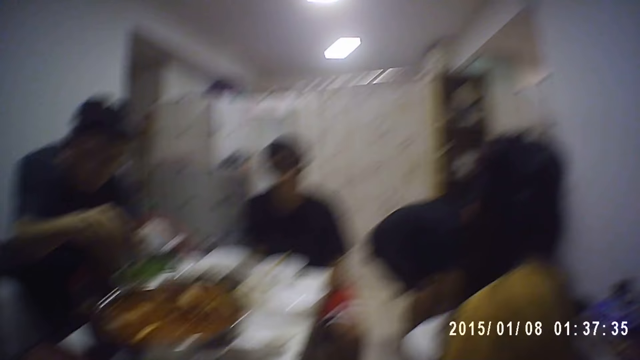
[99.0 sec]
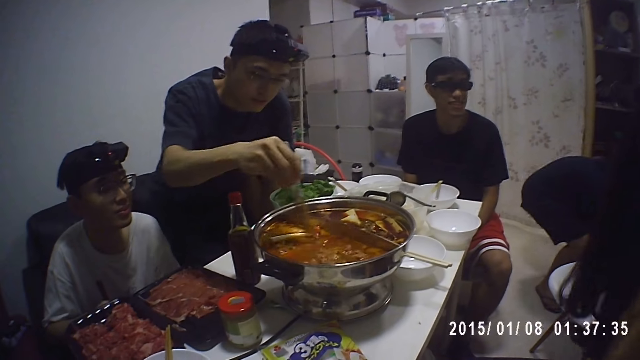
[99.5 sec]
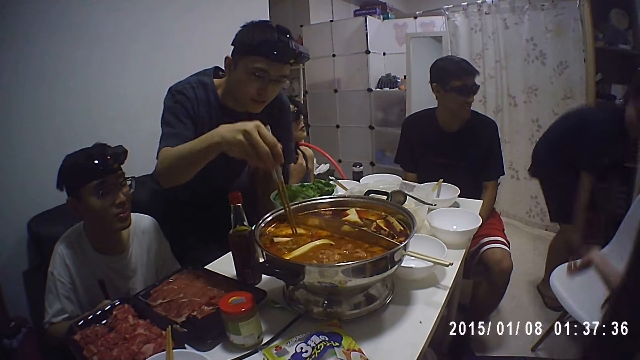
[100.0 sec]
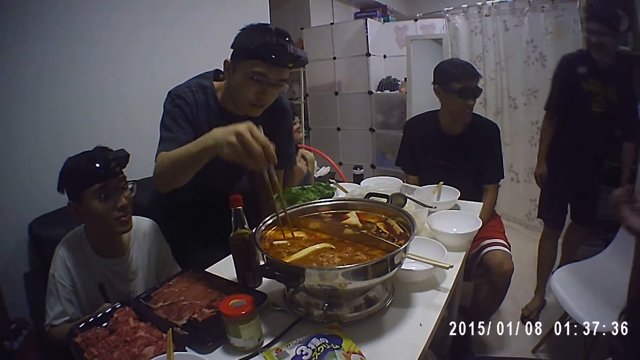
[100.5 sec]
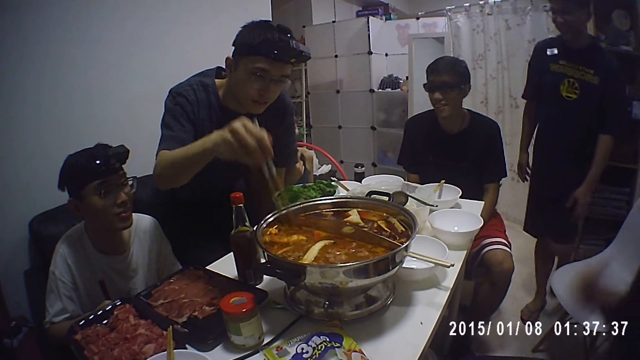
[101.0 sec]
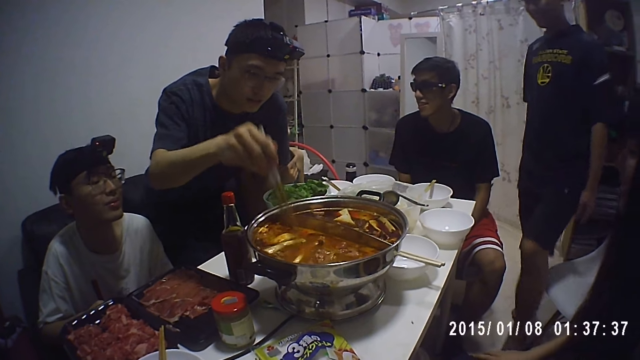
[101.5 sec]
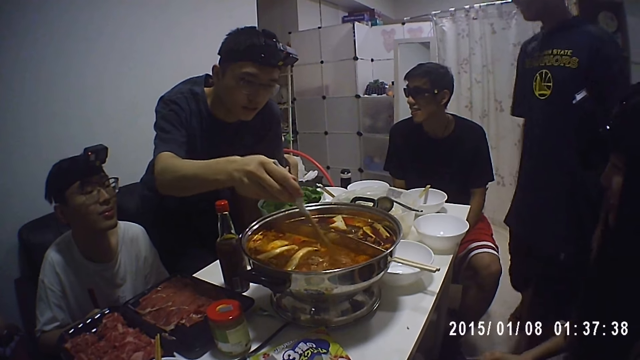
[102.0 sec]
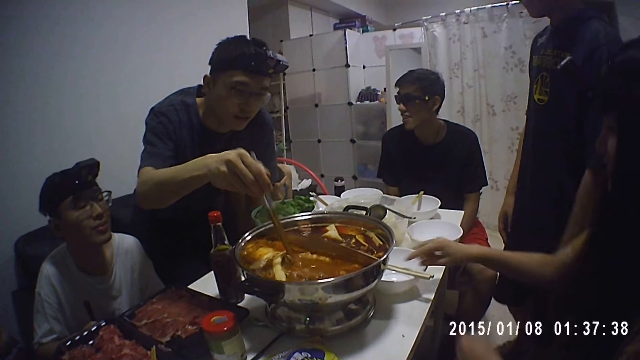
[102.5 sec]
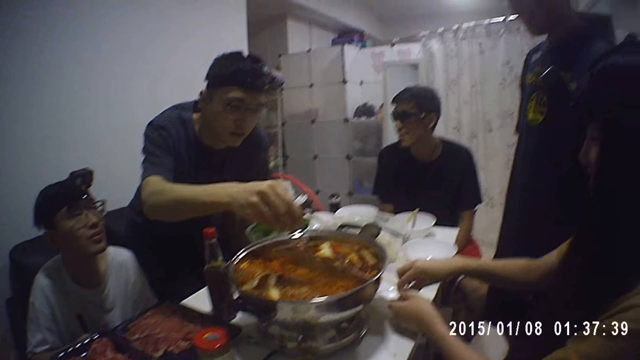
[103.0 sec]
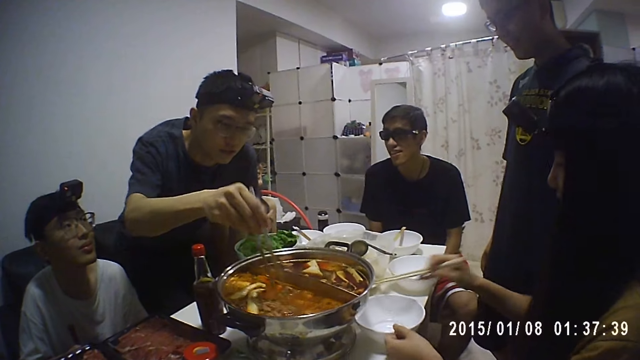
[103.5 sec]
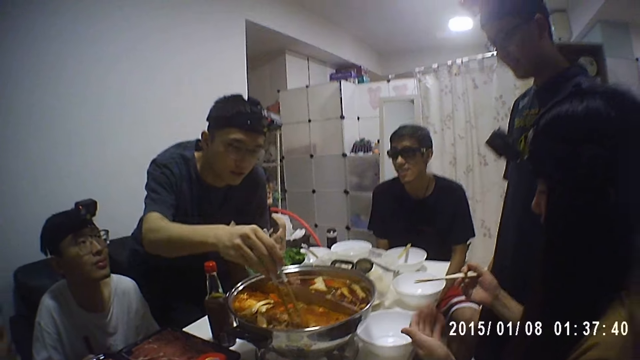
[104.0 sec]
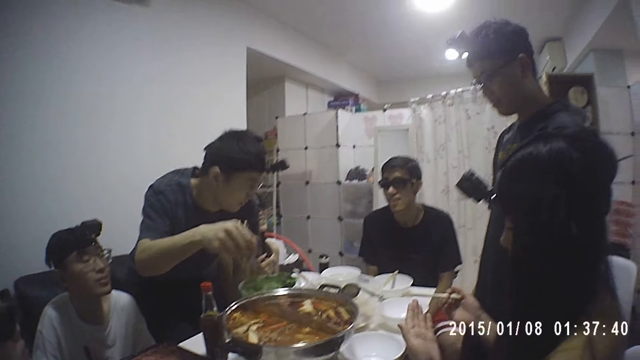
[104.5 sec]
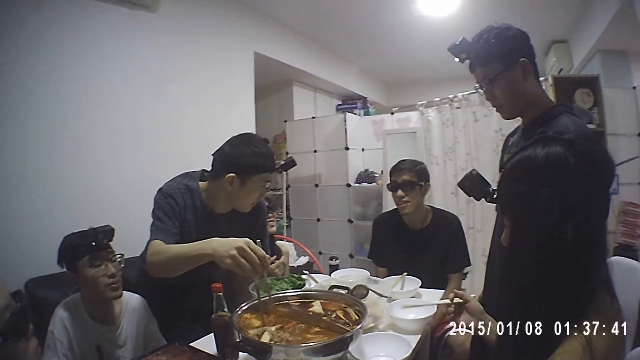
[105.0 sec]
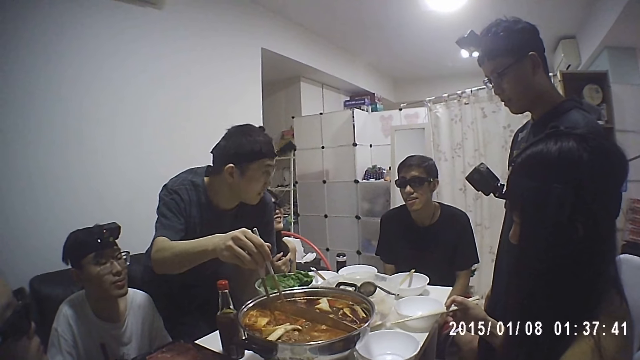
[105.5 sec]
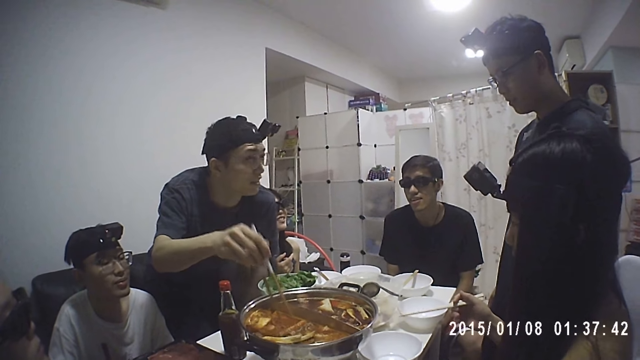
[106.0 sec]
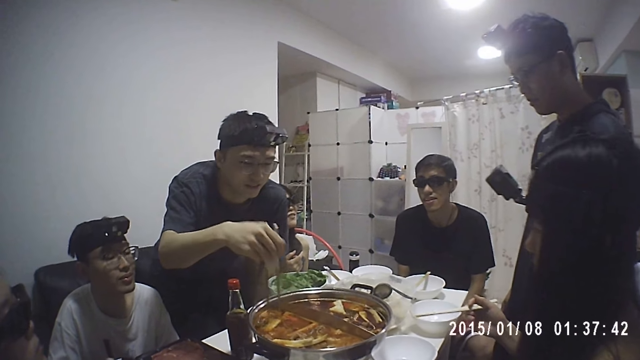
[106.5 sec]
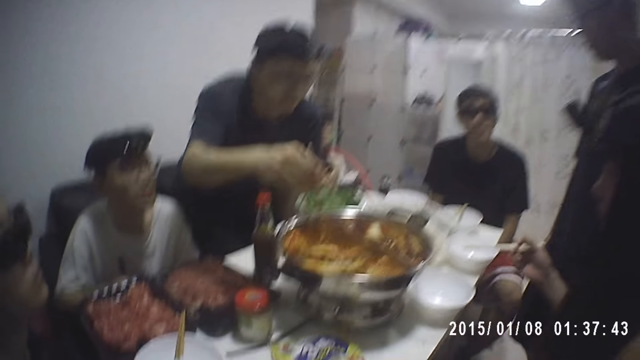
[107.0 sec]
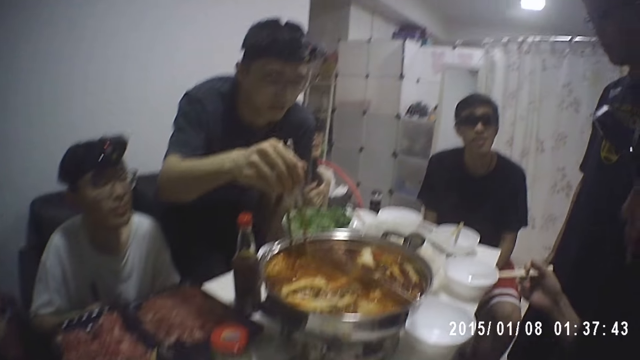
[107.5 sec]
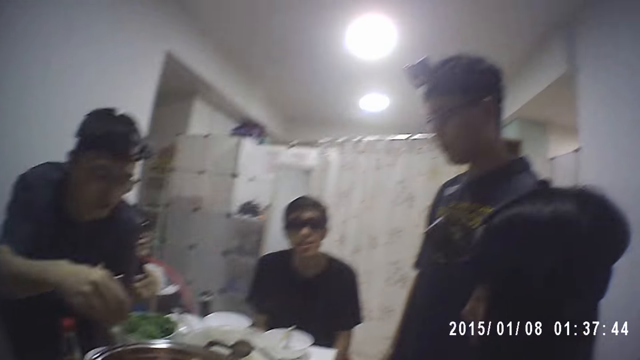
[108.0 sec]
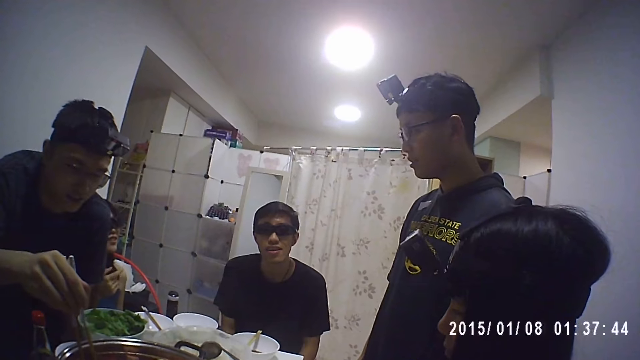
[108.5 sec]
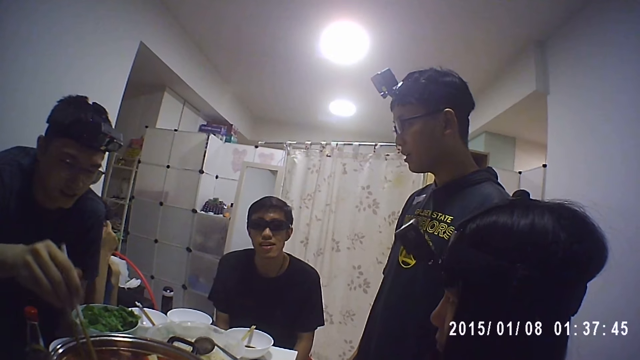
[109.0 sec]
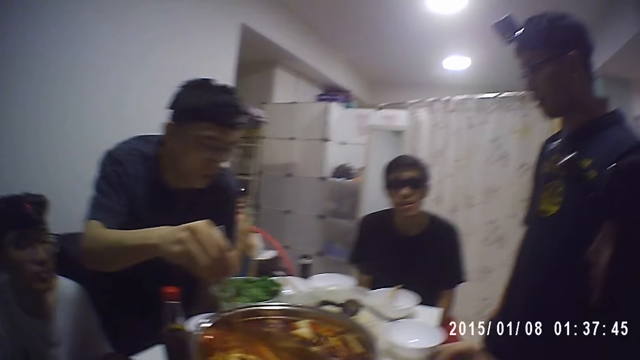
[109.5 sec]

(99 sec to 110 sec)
A man drops the chopping board with knife on the ground. A lady gesticulates with her right hand. Another lady picks up the chopsticks from the dishware.

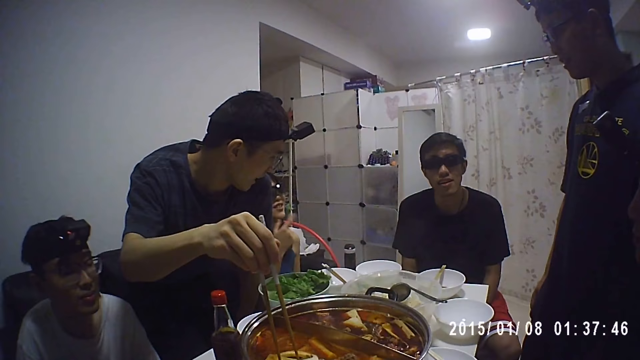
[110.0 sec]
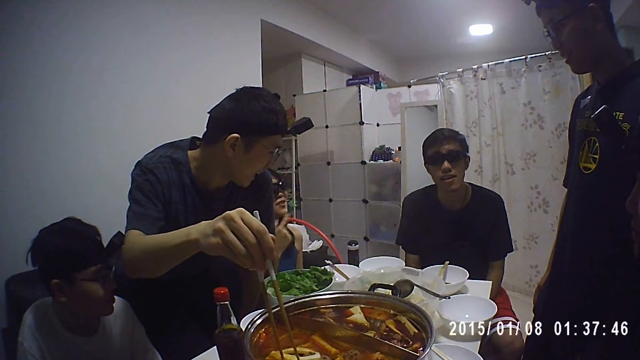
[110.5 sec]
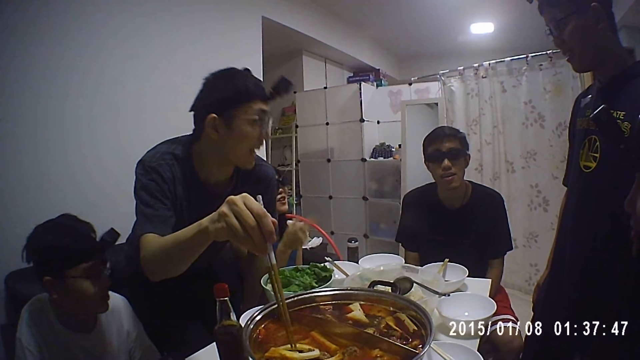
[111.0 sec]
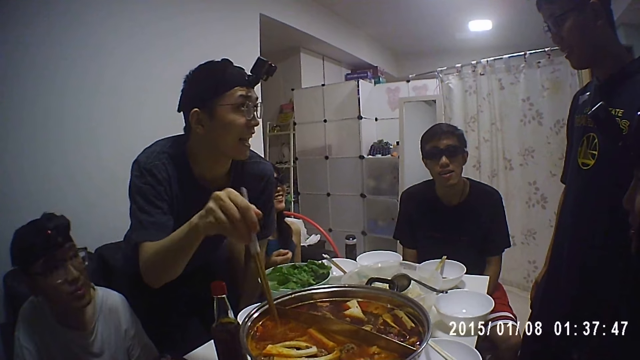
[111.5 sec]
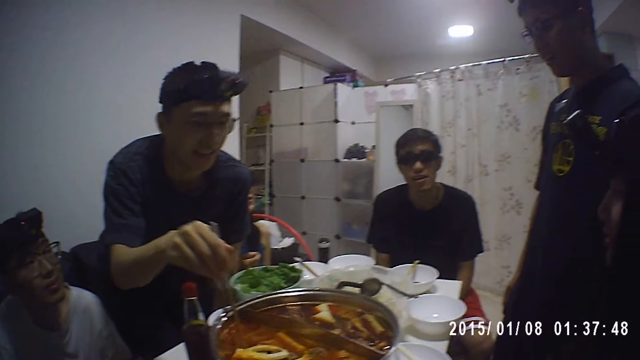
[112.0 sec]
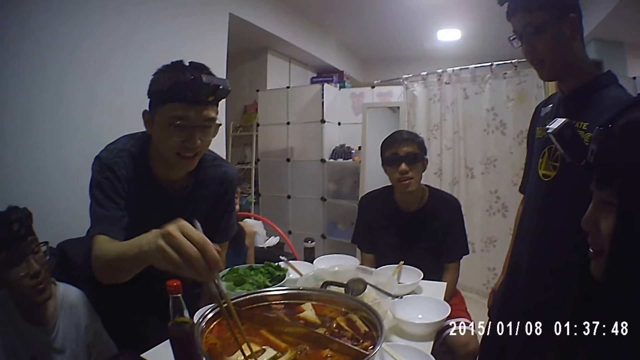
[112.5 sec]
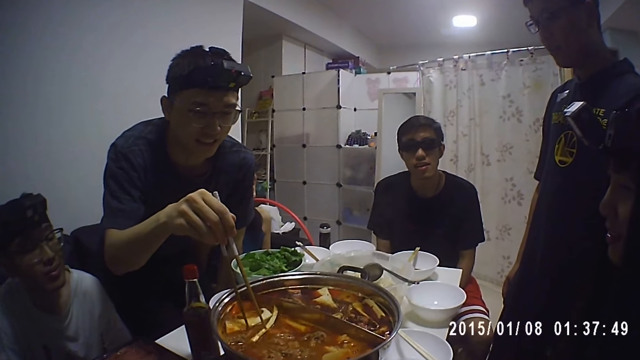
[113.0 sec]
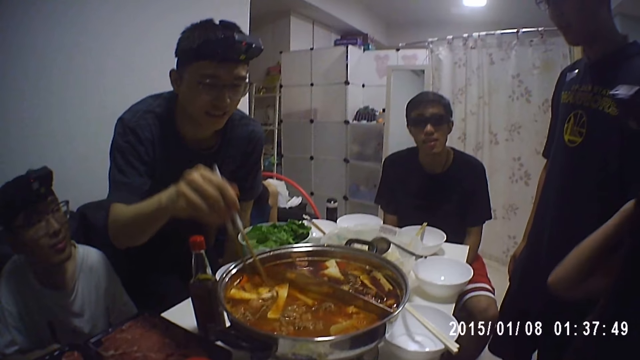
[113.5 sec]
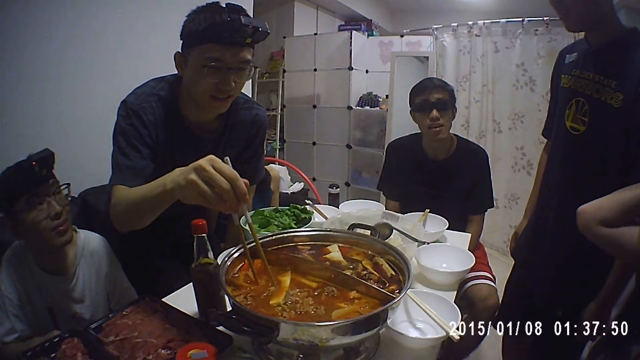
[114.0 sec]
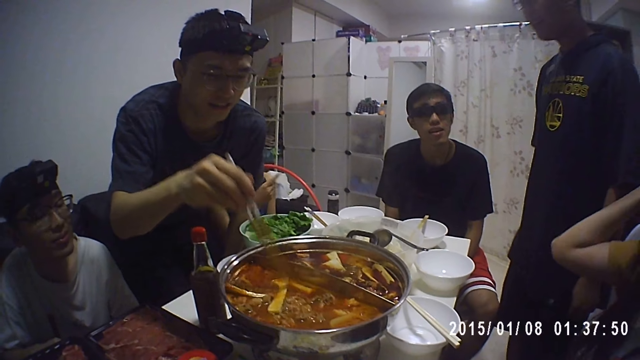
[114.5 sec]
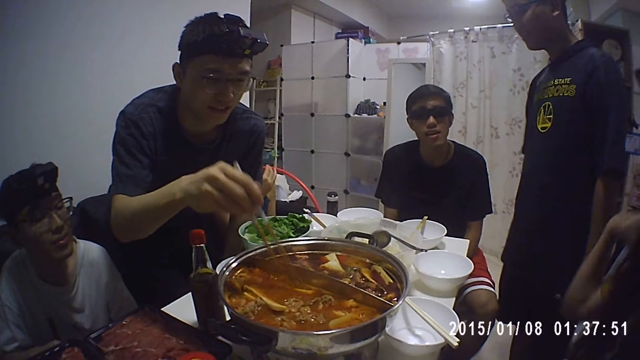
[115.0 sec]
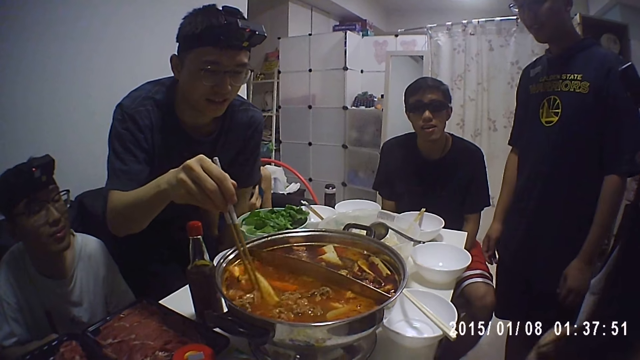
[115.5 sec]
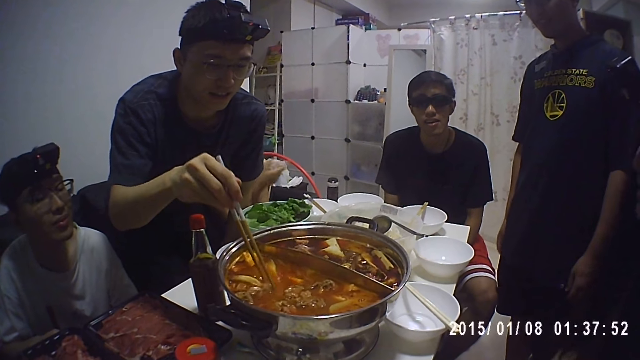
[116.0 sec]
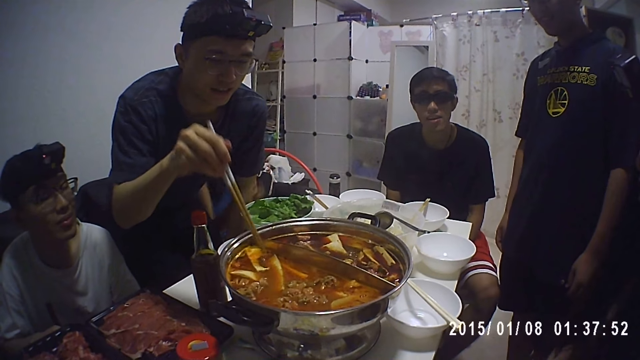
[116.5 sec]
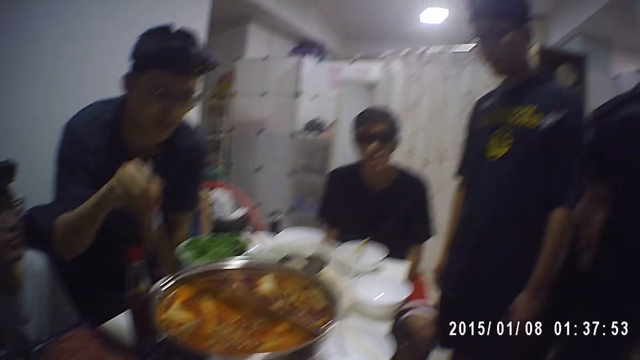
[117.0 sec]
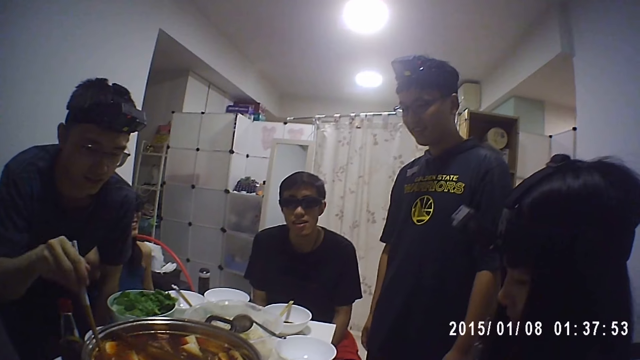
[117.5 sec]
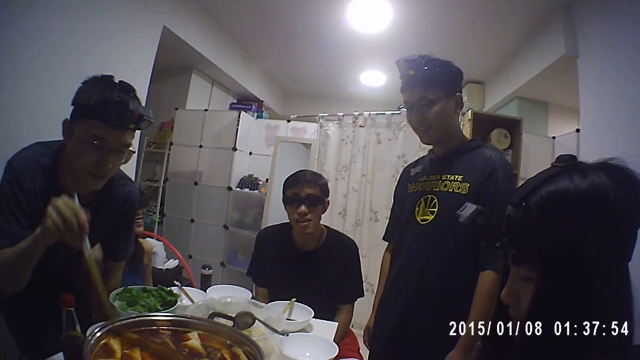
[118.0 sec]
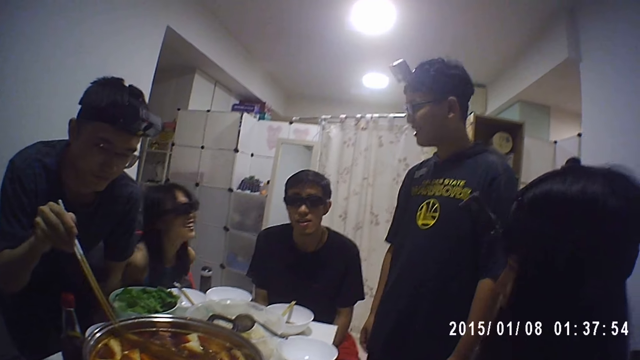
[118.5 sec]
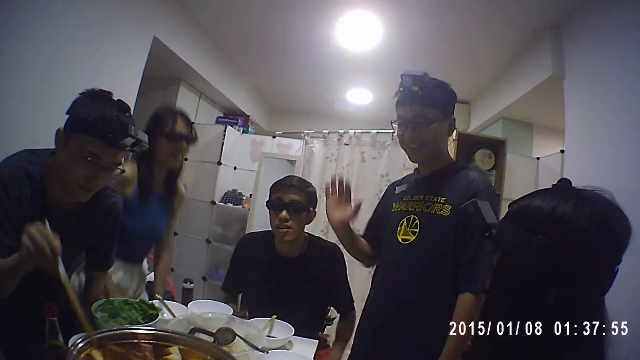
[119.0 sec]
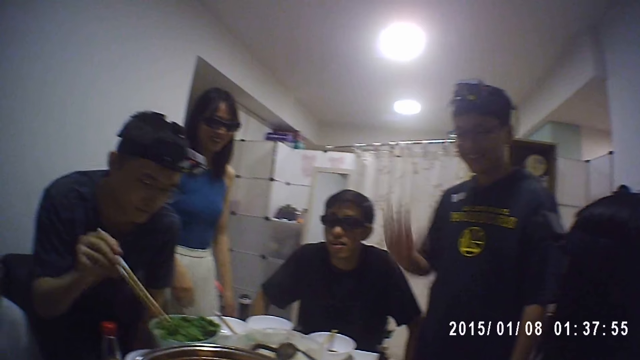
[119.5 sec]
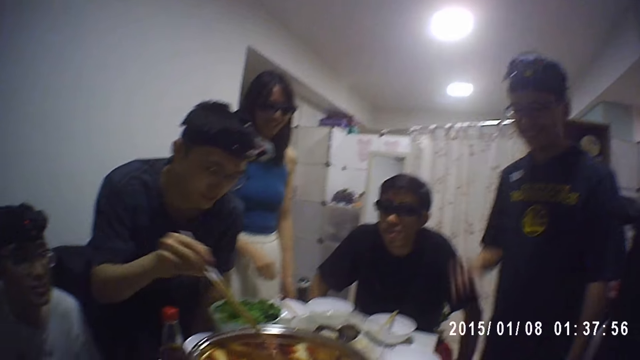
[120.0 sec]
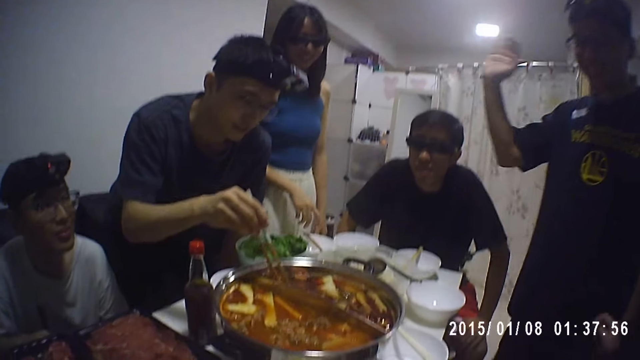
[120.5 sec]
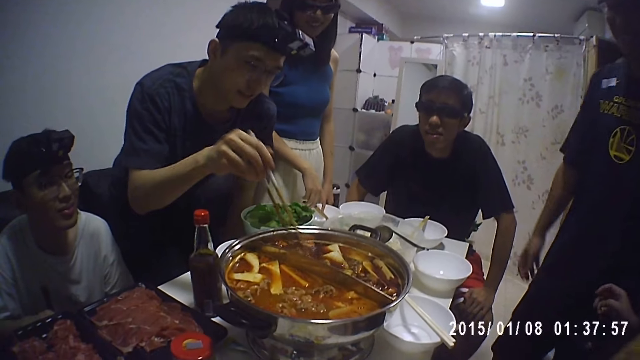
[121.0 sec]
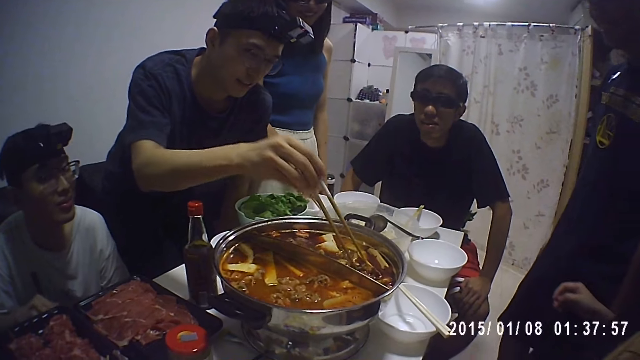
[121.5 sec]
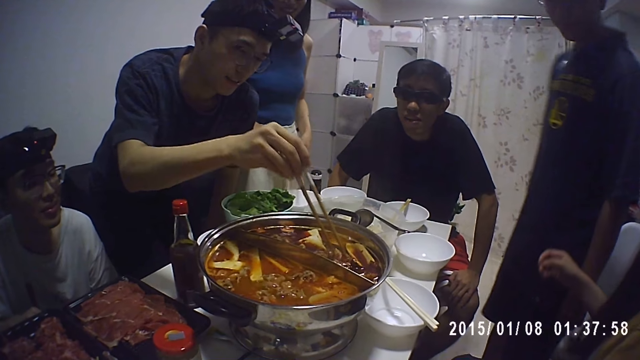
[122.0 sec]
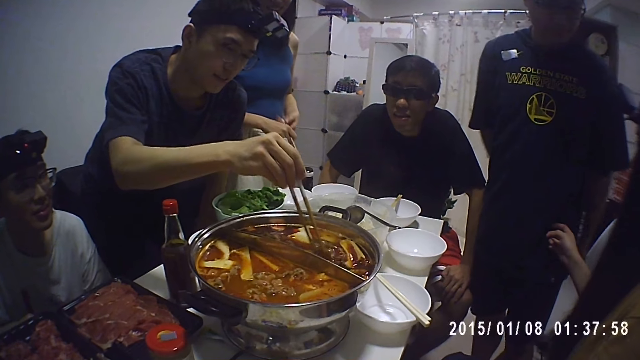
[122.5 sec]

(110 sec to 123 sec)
A lady scratches her hair. Another lady stands up. A man gesticulates with his right hand. The second lady picks up the chopsticks from the dishware. The first lady stands up.
